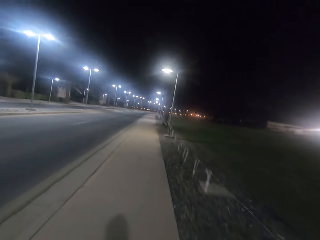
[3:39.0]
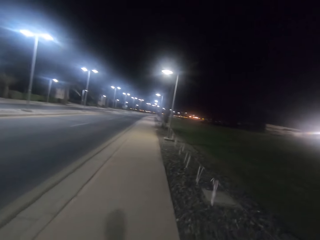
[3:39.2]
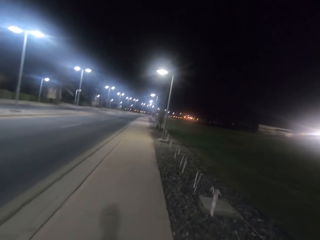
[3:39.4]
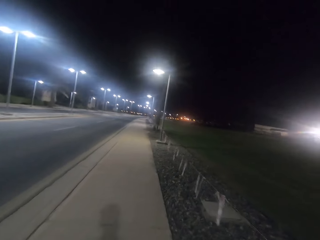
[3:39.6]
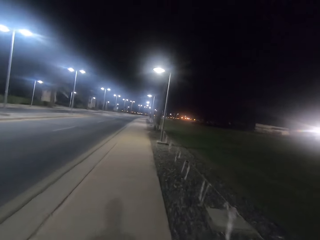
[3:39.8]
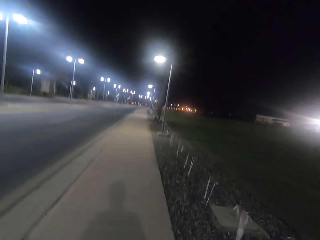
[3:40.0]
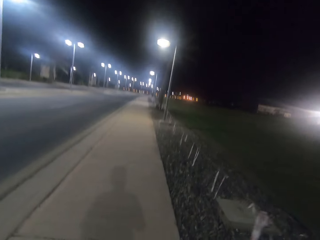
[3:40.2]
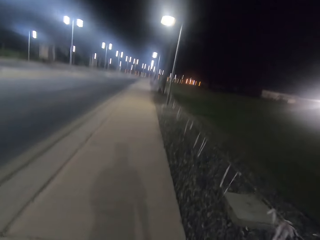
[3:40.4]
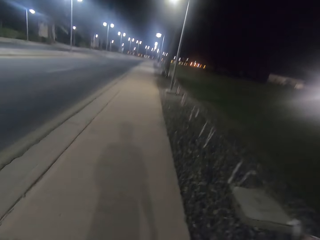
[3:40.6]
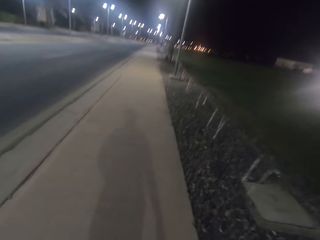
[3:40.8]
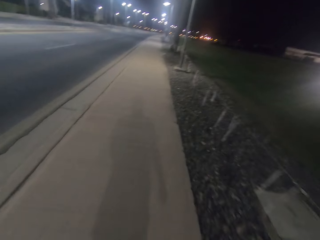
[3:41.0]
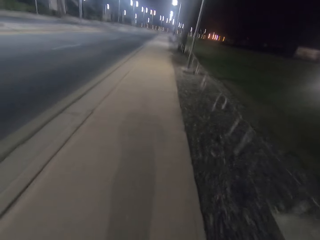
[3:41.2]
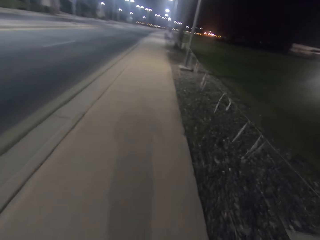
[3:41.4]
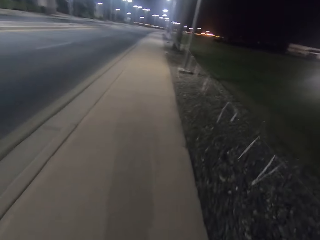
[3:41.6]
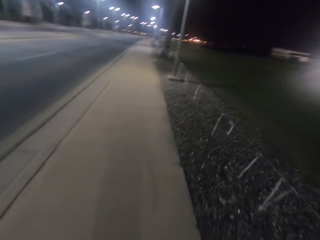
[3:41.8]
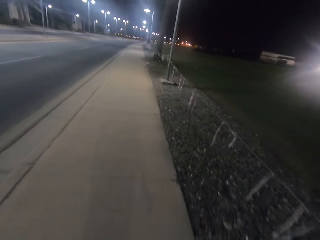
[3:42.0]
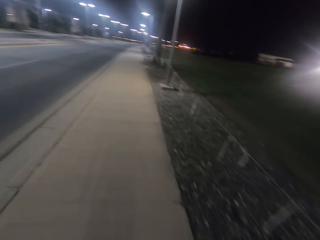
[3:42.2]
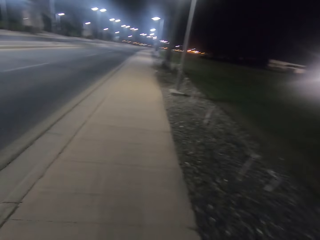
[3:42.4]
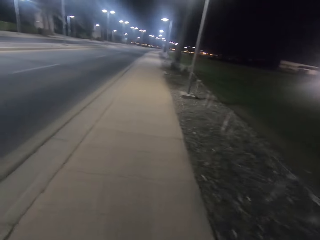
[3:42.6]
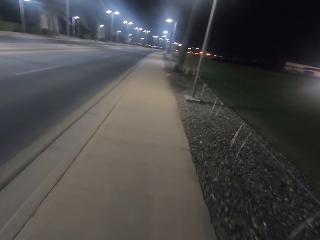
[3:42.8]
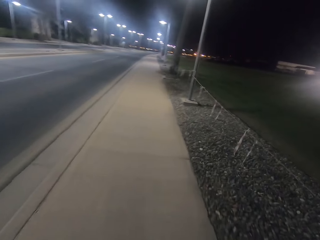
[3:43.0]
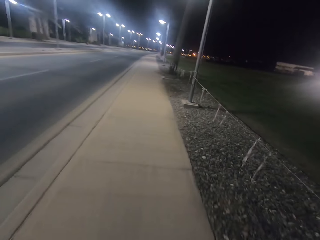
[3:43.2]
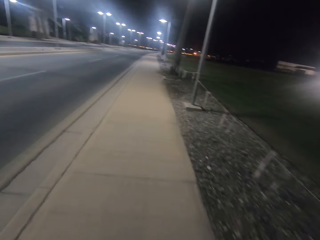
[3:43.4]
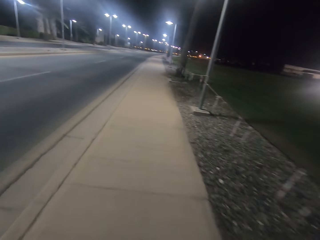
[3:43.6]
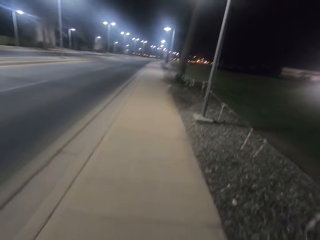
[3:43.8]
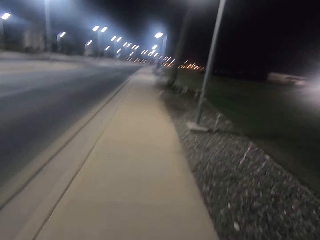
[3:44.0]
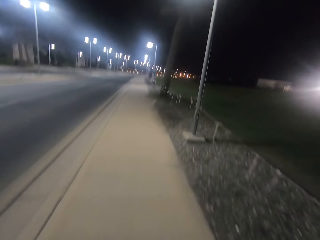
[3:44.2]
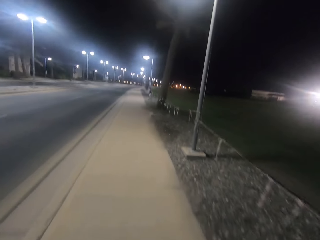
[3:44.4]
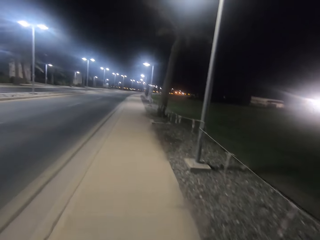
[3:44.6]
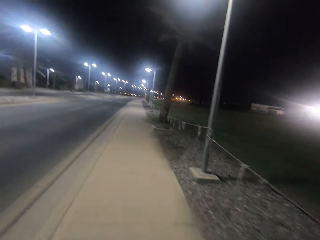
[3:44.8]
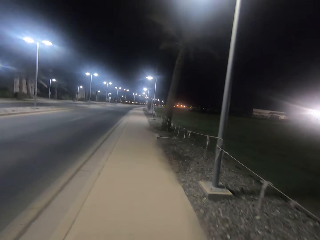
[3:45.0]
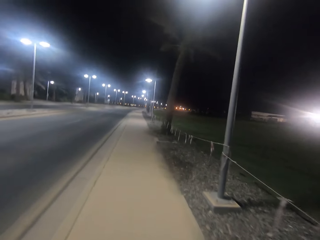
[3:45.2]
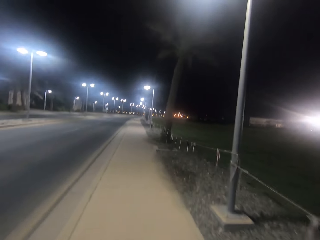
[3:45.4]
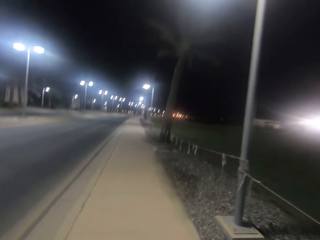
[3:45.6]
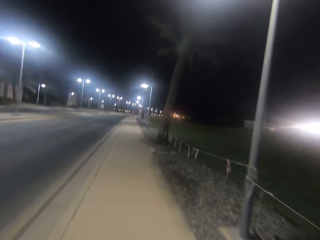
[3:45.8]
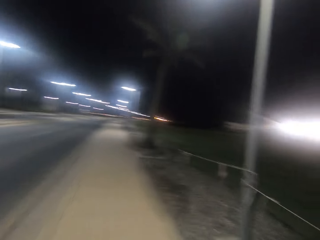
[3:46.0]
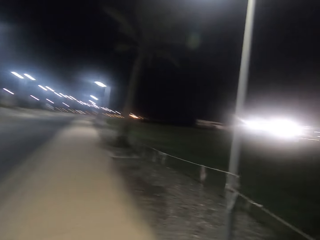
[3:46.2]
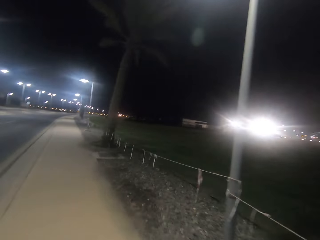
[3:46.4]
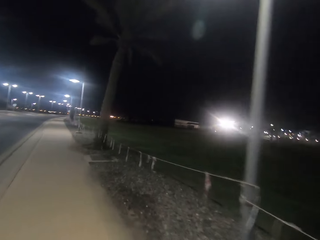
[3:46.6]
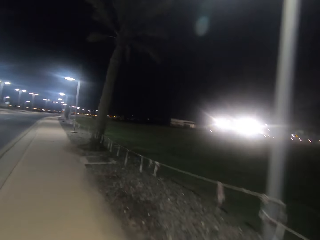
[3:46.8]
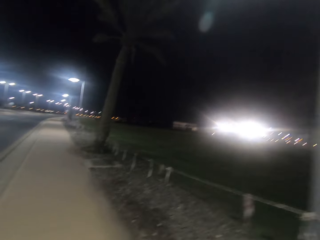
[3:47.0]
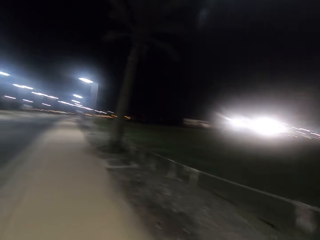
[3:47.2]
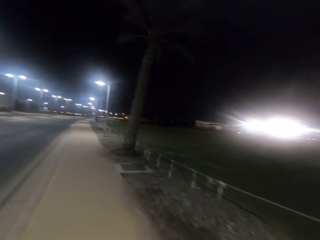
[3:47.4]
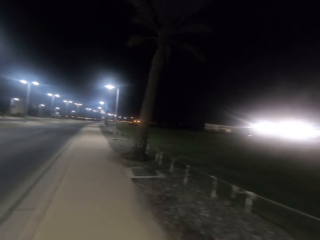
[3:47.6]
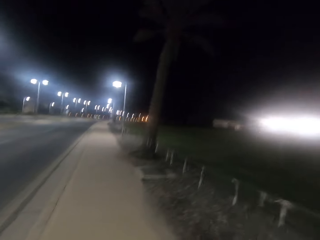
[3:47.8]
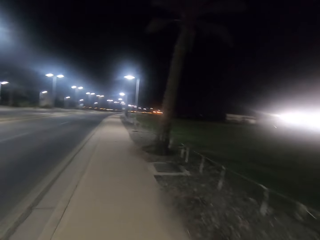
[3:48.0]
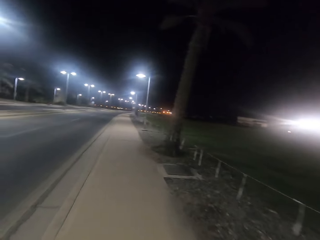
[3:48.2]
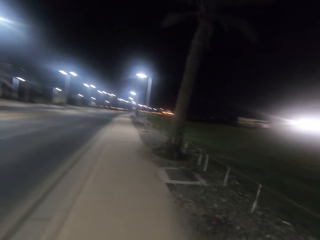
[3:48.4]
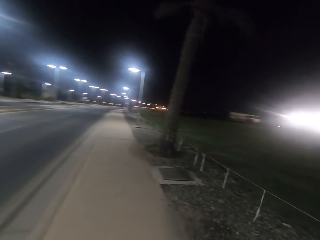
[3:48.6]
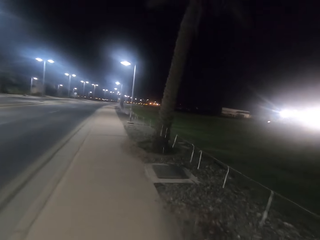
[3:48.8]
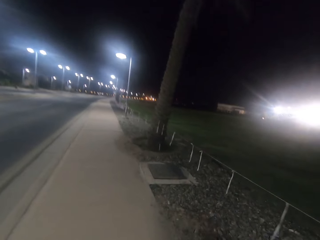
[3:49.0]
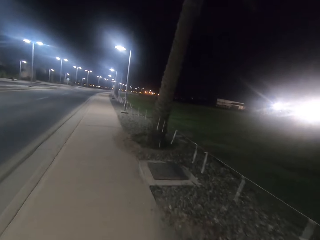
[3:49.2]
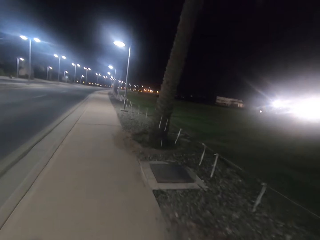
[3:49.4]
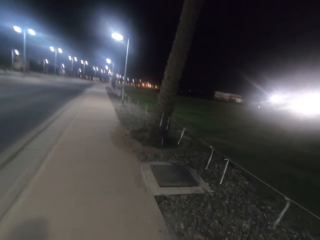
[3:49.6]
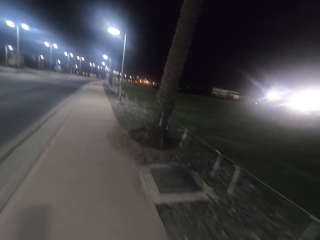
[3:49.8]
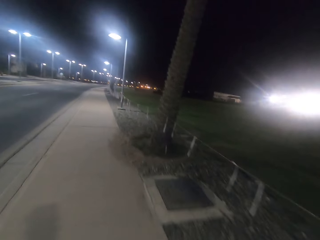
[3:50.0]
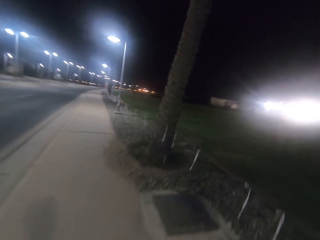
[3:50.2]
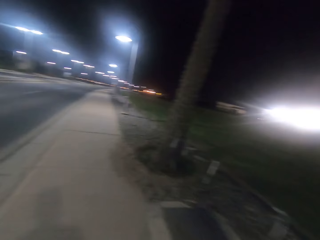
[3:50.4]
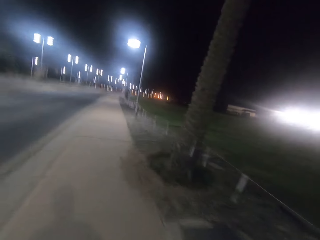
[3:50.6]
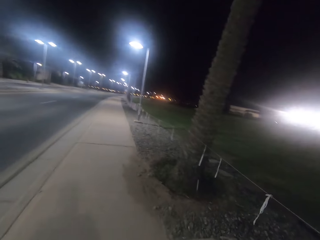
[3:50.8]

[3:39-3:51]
The camera wearer walks past a street light on the sidewalk.

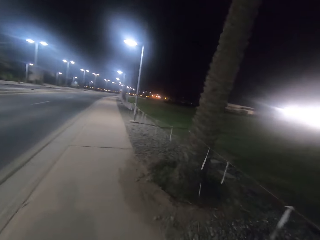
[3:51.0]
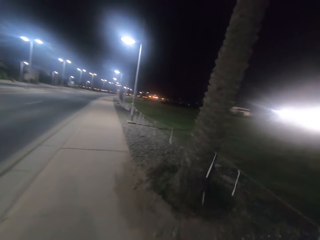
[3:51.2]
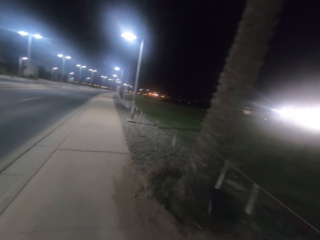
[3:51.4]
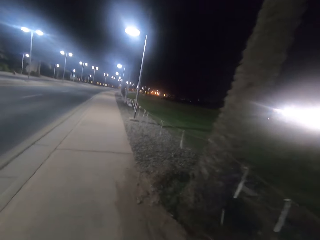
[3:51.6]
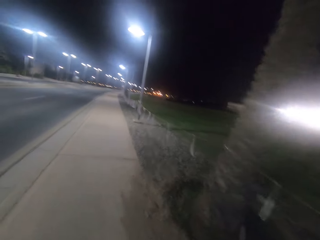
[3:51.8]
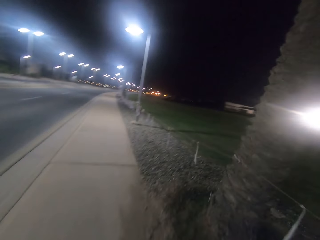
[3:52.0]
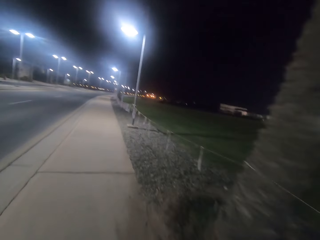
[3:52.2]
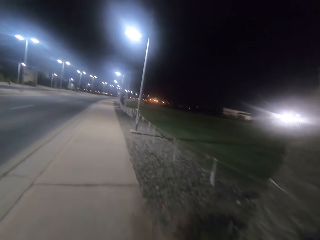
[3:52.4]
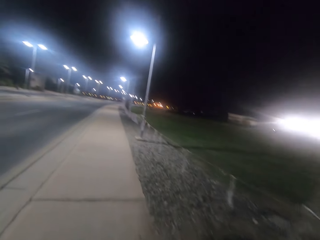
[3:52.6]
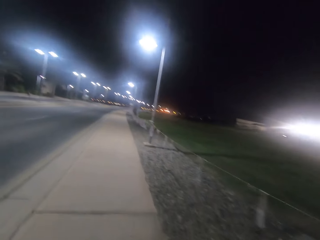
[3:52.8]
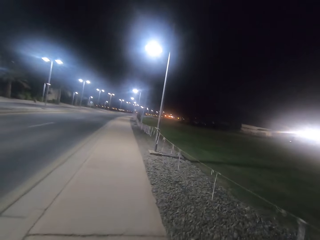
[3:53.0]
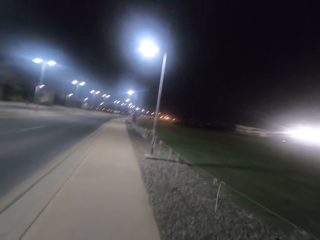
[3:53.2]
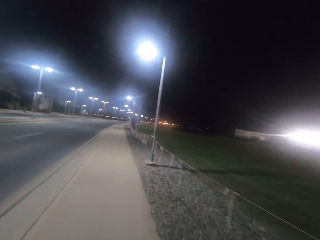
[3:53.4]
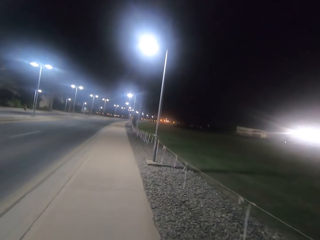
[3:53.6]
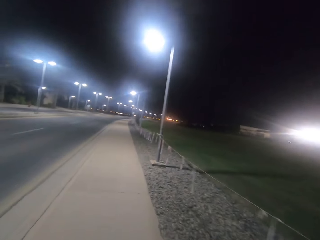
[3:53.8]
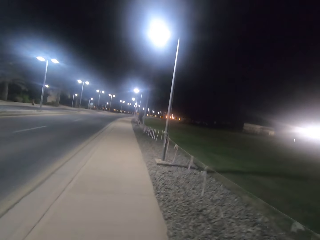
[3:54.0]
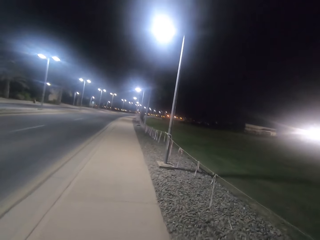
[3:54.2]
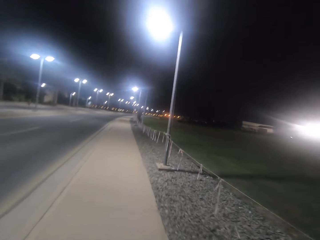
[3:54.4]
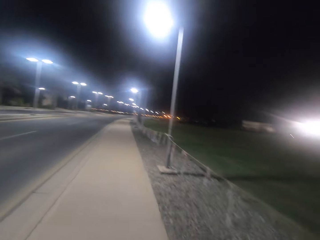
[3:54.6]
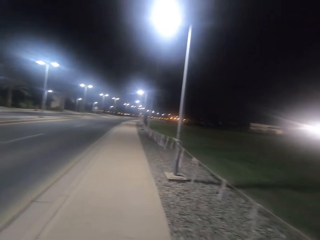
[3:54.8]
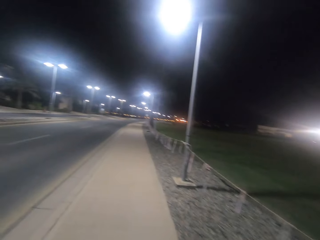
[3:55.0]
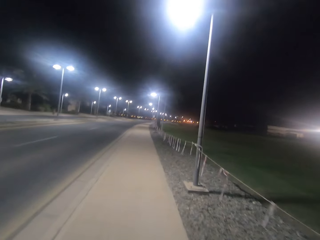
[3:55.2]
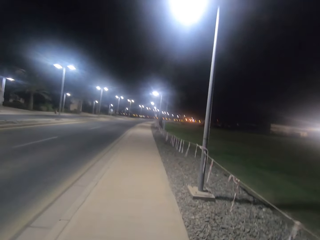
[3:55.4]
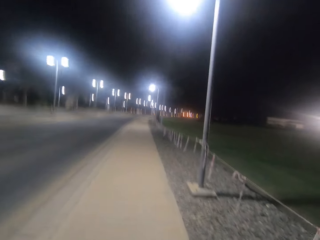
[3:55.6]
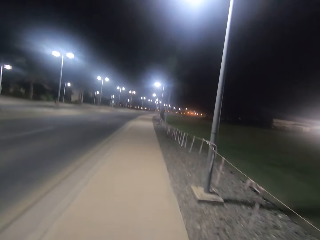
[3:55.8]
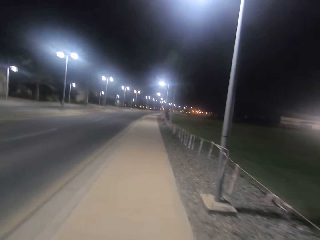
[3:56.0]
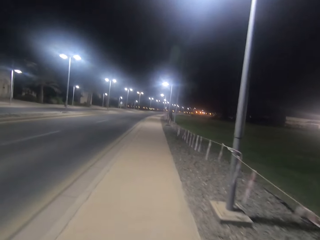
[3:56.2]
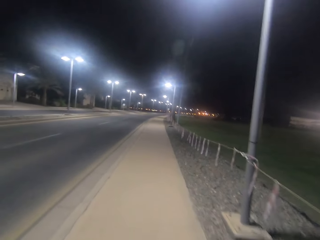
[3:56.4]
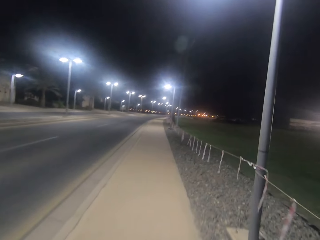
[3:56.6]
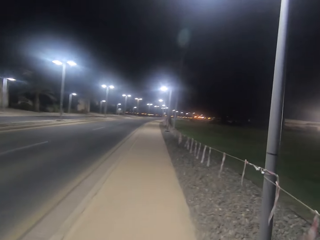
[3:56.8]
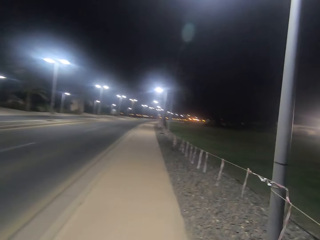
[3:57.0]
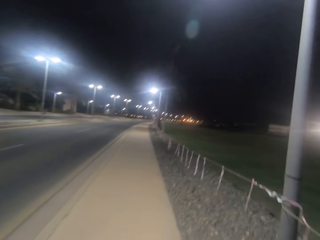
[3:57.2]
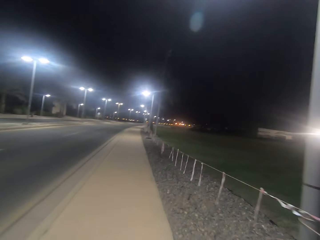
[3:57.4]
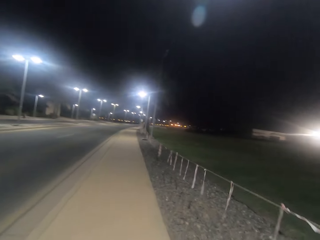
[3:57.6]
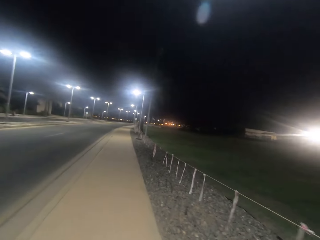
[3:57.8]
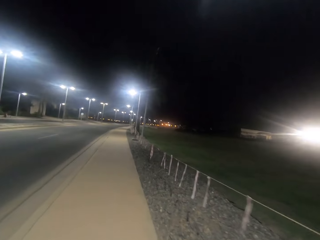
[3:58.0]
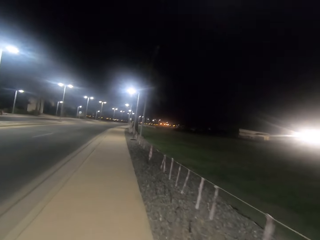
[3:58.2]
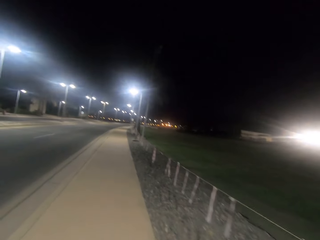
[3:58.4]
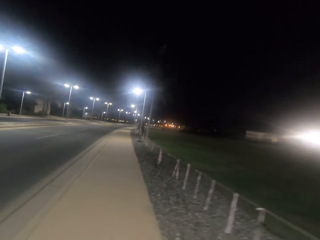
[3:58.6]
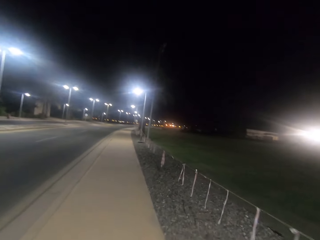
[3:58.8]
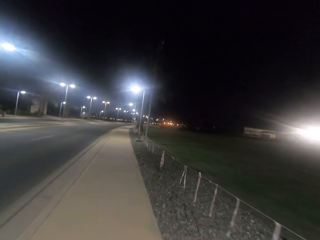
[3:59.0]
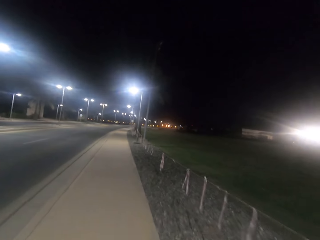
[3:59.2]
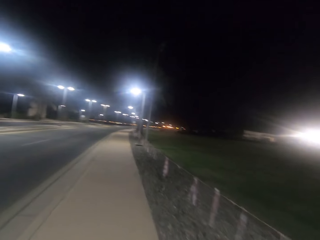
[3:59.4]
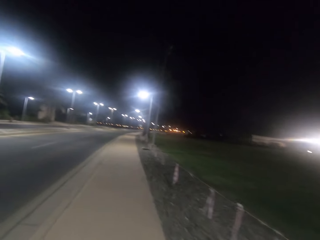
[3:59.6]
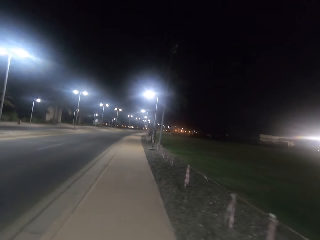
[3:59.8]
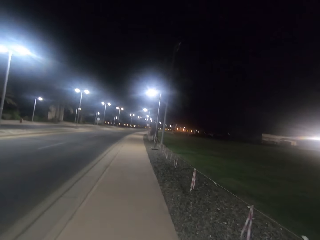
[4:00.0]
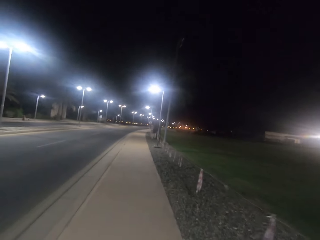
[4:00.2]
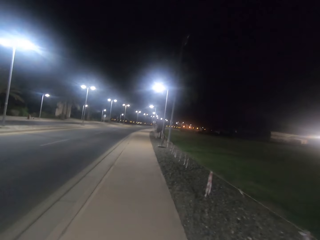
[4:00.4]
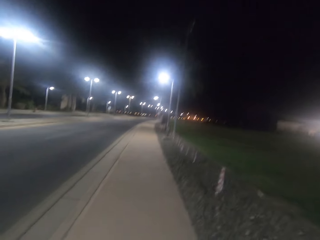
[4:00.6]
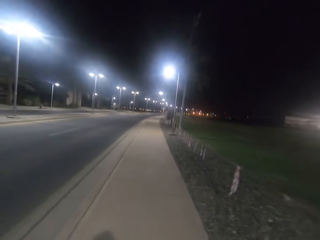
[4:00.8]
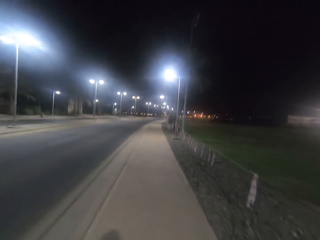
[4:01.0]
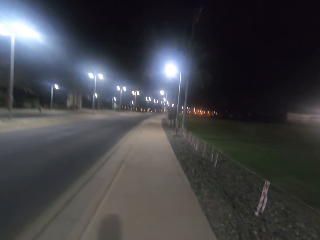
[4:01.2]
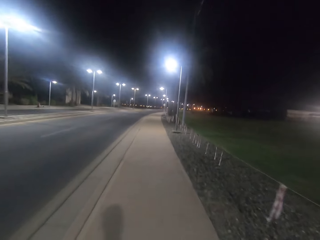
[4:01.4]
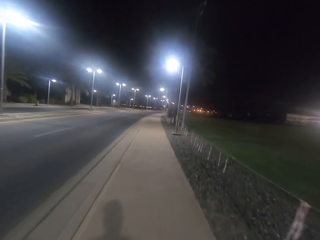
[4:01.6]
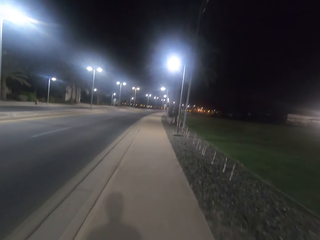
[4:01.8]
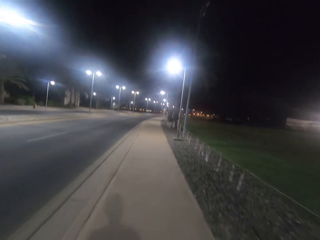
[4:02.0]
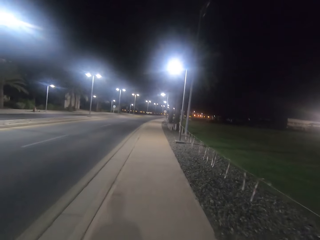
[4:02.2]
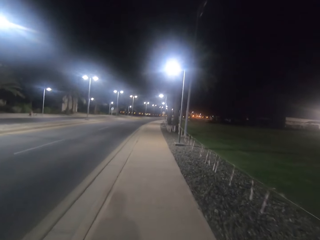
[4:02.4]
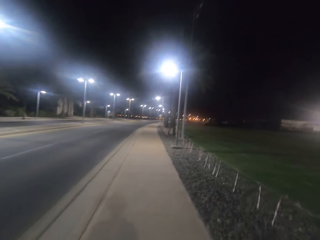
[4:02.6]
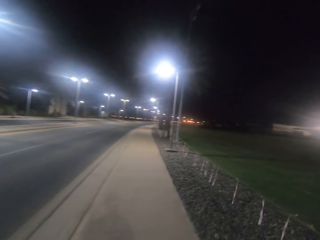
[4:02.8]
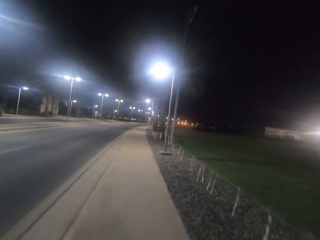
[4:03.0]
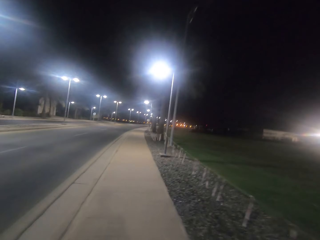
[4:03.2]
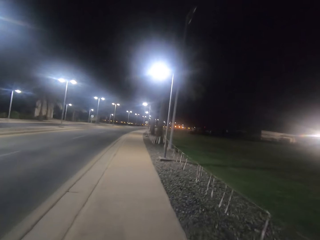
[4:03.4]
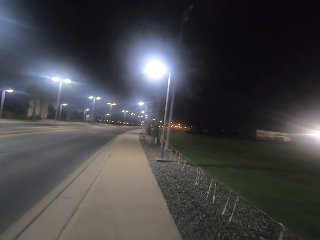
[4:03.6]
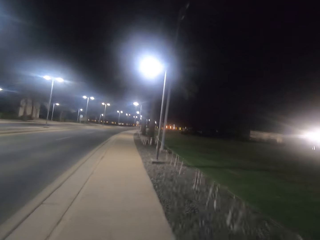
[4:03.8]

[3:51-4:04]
The camera wearer walks past a tree on the sidewalk. They walk past a street light on the sidewalk.
